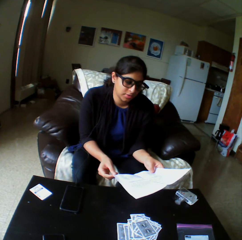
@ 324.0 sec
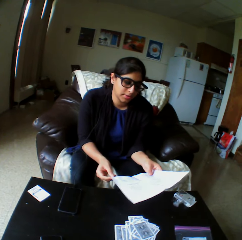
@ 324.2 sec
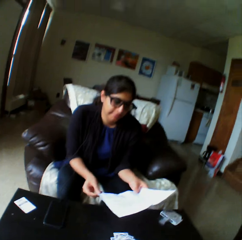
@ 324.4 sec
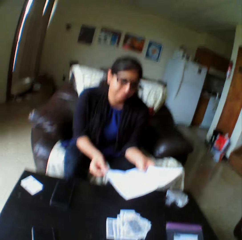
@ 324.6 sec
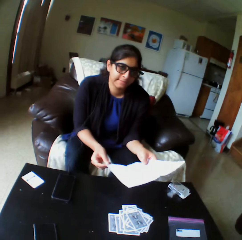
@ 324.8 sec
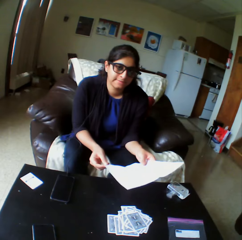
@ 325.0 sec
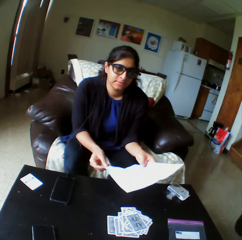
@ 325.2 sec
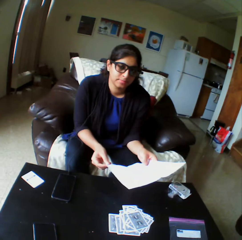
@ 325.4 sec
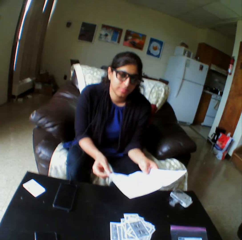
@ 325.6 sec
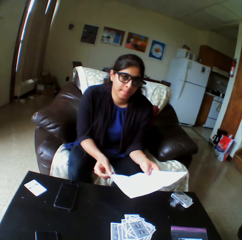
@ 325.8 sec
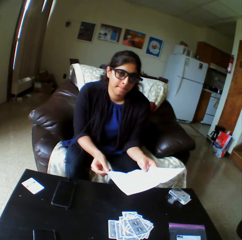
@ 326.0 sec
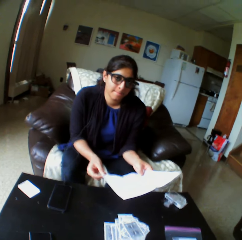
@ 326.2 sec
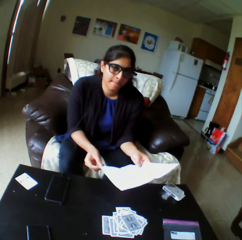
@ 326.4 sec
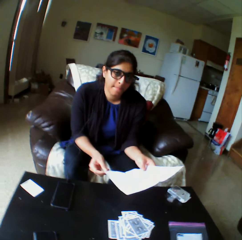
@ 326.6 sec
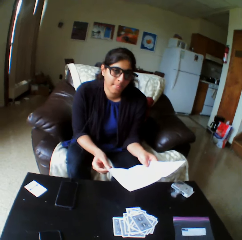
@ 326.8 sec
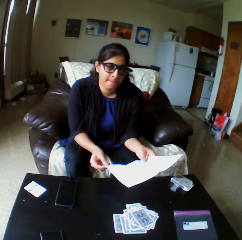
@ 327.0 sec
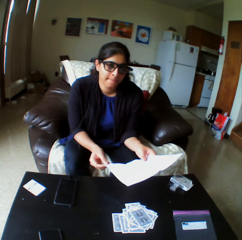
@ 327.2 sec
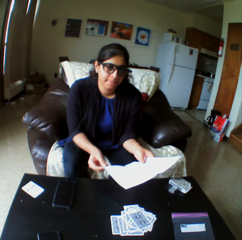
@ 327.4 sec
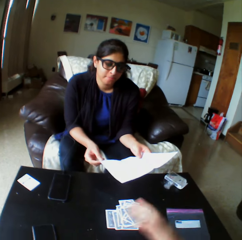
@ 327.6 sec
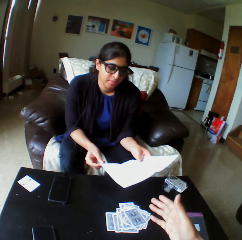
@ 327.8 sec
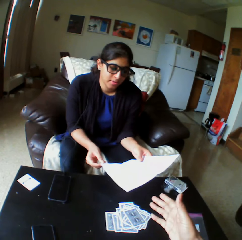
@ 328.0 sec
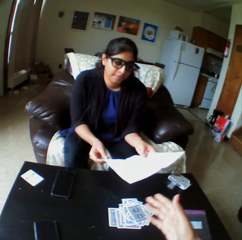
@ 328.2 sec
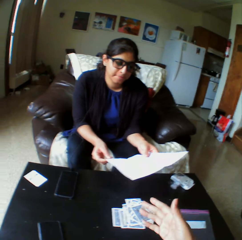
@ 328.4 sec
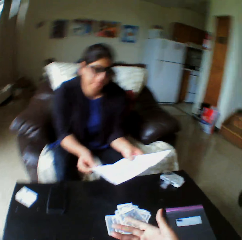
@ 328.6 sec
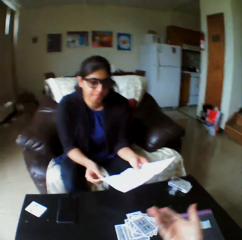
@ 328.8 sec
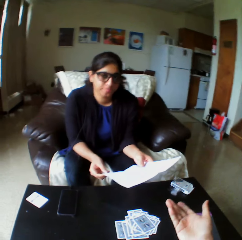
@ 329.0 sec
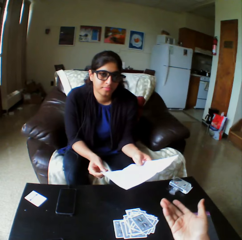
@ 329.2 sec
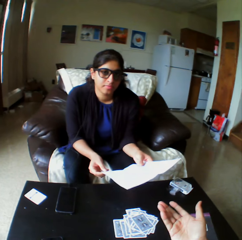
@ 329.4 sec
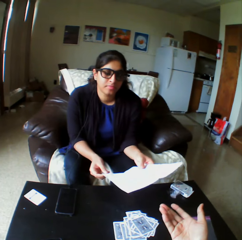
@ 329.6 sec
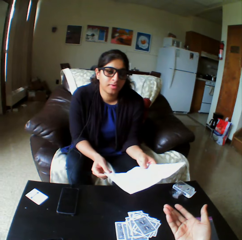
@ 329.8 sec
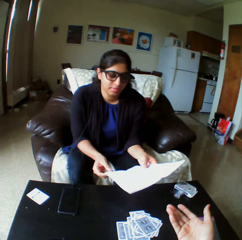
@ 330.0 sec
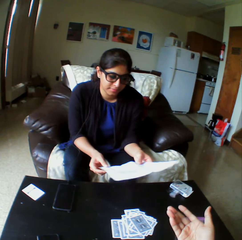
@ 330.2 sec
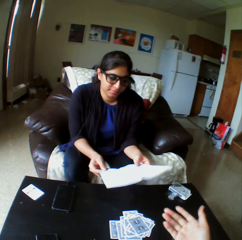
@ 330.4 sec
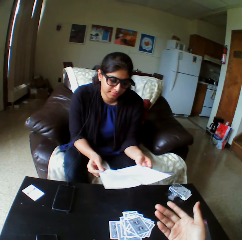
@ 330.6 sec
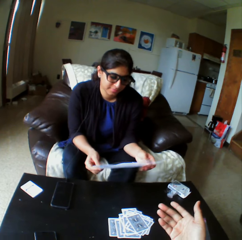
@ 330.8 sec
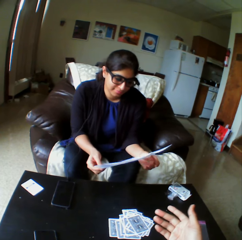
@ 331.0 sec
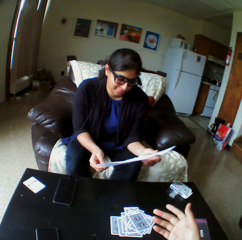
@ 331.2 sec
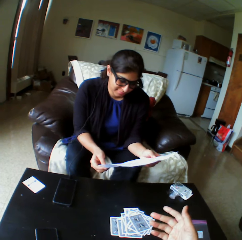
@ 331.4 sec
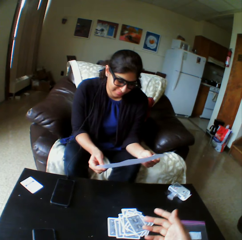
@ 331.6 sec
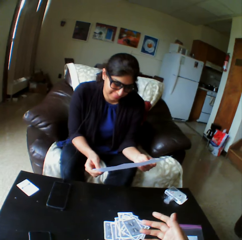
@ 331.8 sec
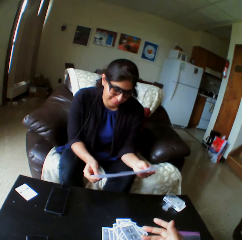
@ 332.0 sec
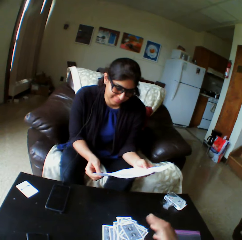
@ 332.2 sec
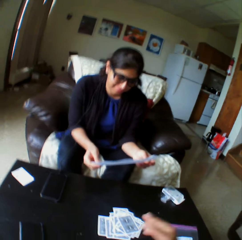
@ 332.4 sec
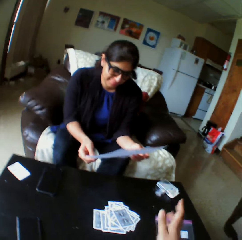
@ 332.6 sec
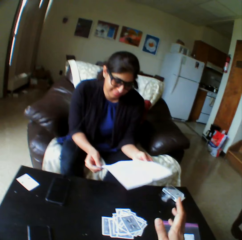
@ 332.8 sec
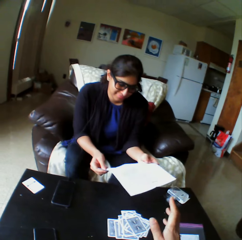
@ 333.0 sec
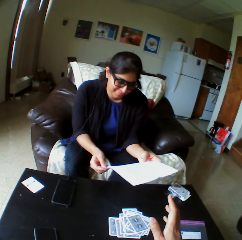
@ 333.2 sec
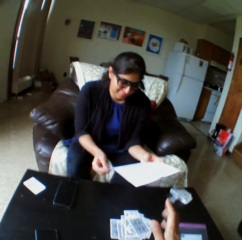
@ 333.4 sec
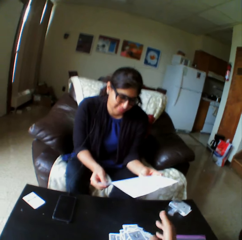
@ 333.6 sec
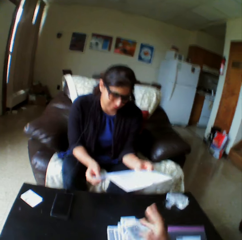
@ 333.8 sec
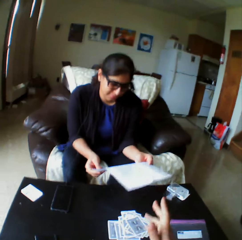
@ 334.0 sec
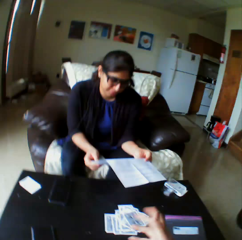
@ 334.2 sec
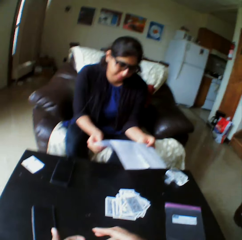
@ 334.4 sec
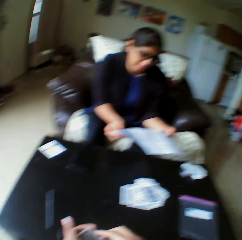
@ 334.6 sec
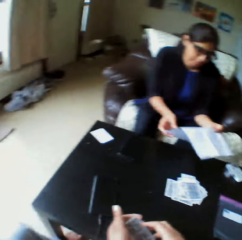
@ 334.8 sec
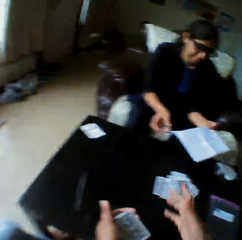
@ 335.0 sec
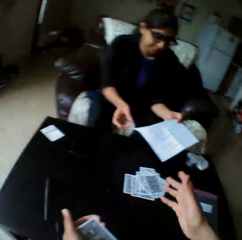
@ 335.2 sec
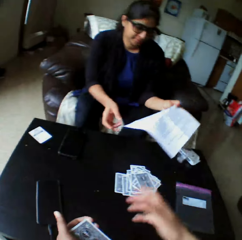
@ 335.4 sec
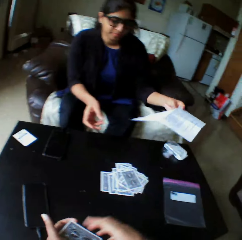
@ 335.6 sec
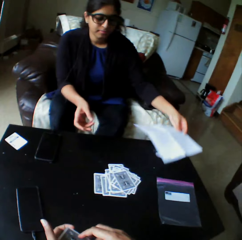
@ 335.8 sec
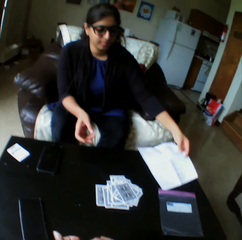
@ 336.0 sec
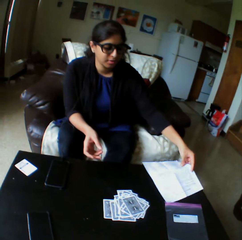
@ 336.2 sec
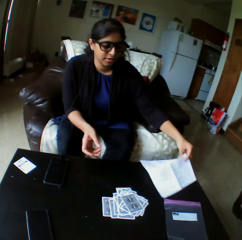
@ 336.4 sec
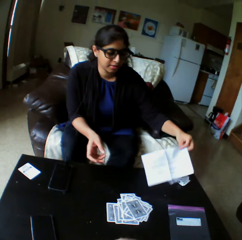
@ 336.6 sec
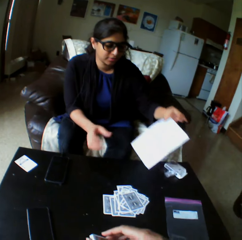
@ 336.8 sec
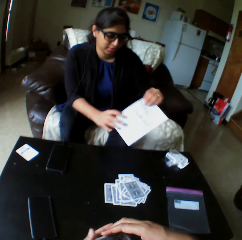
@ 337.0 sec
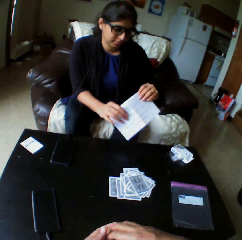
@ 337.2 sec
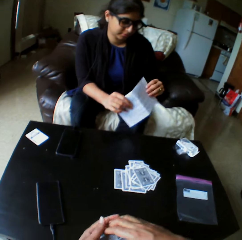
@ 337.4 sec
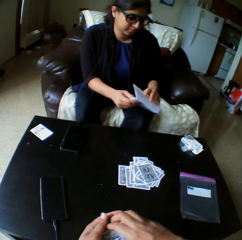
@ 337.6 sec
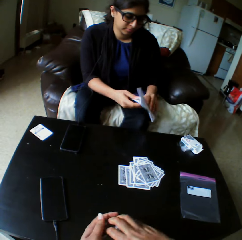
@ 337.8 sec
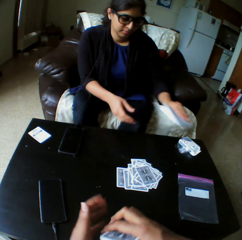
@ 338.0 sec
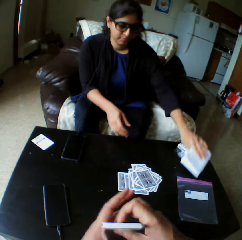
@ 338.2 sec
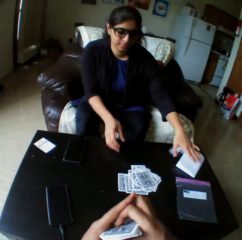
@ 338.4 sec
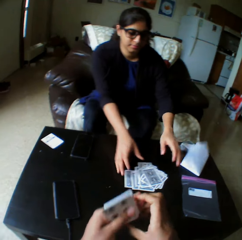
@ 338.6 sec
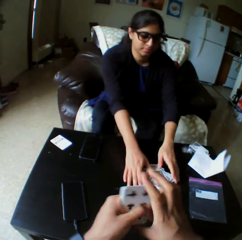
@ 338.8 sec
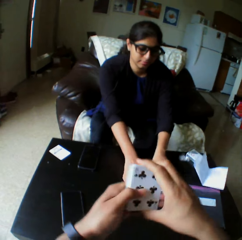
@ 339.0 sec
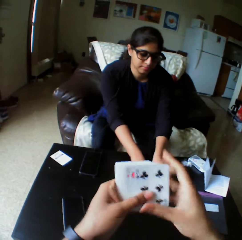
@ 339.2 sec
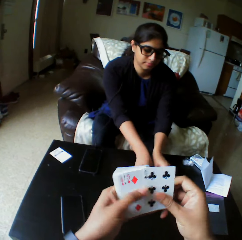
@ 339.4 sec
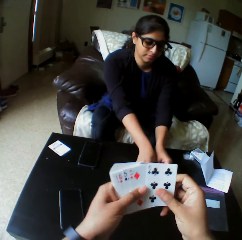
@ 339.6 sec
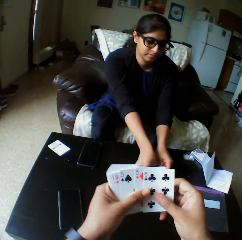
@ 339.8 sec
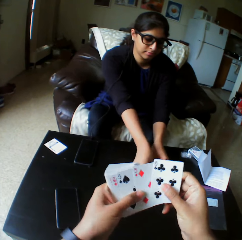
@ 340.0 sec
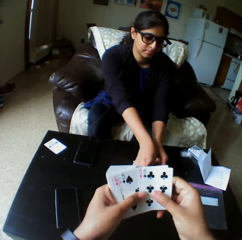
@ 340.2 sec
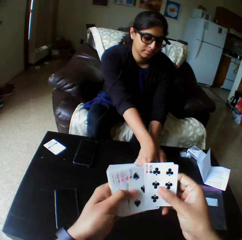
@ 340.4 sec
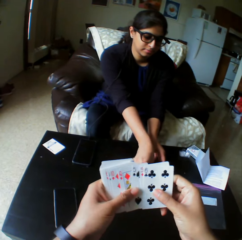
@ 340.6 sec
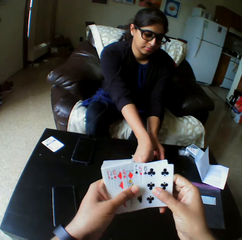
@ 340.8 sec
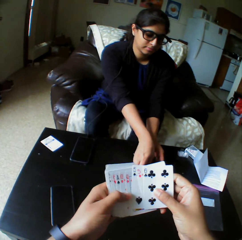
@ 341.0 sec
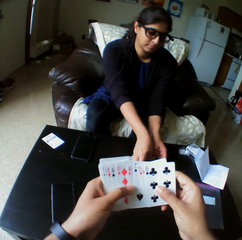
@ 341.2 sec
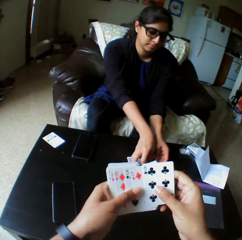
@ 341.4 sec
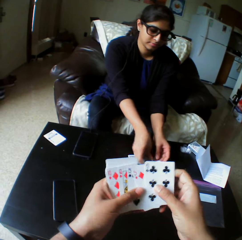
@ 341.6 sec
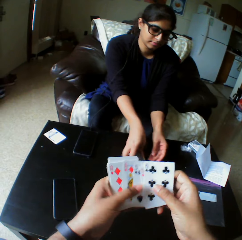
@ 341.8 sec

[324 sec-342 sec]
A lady nods her head. The camera wearer stretches his hand. The lady looks at the piece of paper. The camera wearer converses with the lady. The lady folds the piece of paper, puts down the piece of paper and takes the play cards. The camera wearer shuffles cards with both hands.

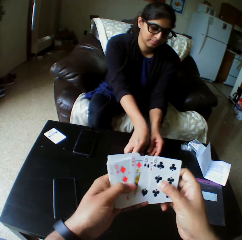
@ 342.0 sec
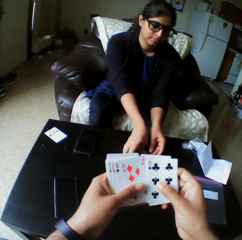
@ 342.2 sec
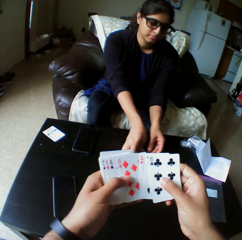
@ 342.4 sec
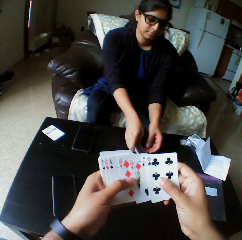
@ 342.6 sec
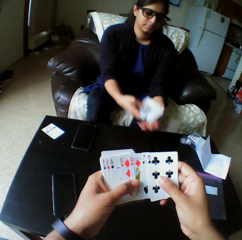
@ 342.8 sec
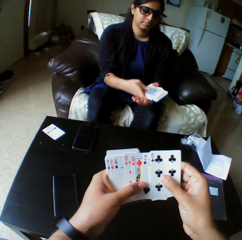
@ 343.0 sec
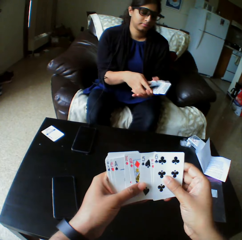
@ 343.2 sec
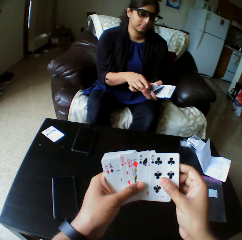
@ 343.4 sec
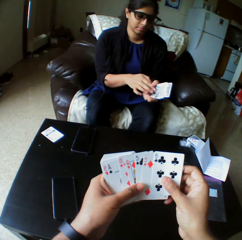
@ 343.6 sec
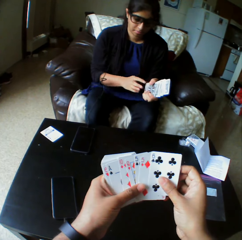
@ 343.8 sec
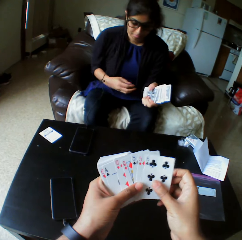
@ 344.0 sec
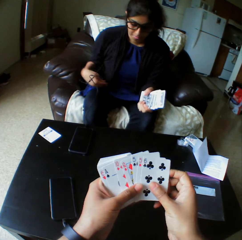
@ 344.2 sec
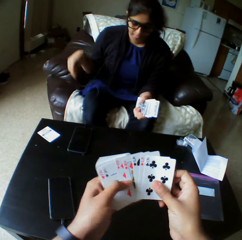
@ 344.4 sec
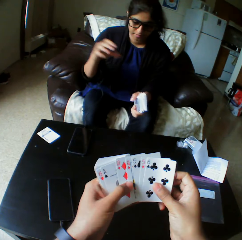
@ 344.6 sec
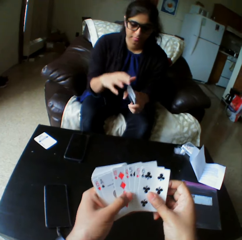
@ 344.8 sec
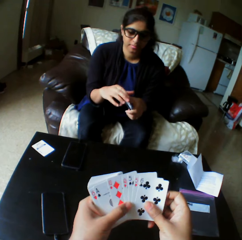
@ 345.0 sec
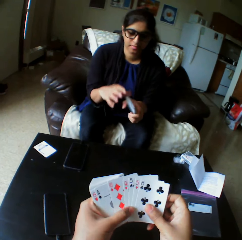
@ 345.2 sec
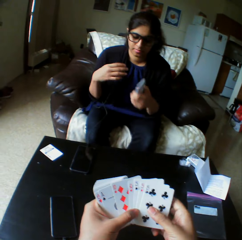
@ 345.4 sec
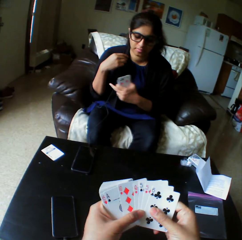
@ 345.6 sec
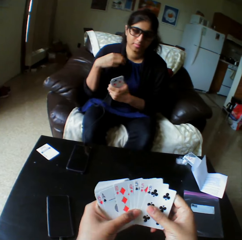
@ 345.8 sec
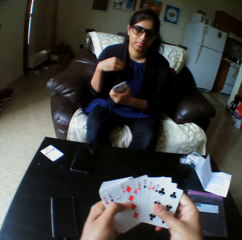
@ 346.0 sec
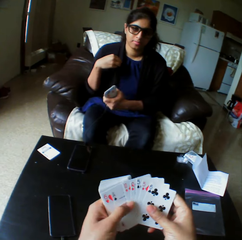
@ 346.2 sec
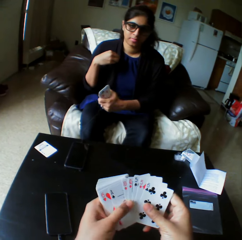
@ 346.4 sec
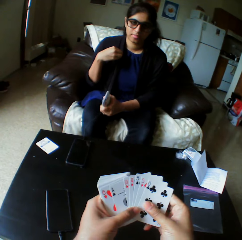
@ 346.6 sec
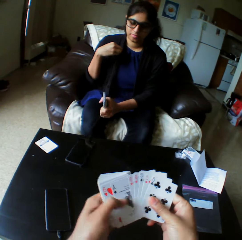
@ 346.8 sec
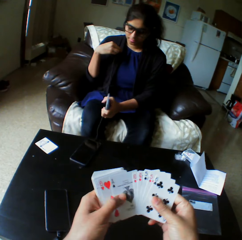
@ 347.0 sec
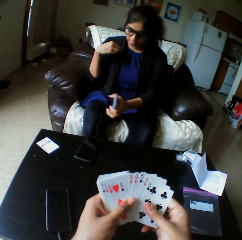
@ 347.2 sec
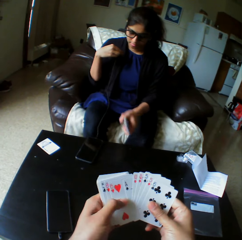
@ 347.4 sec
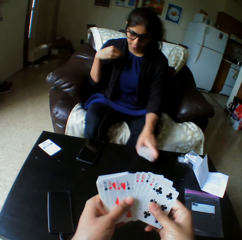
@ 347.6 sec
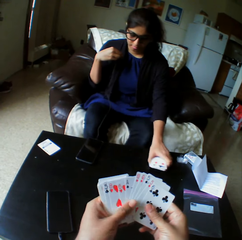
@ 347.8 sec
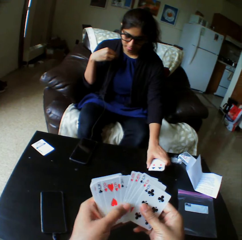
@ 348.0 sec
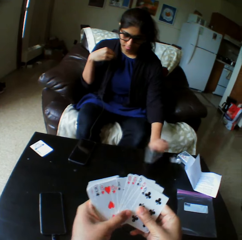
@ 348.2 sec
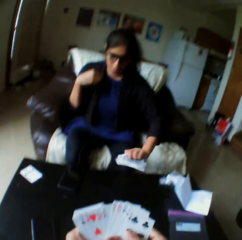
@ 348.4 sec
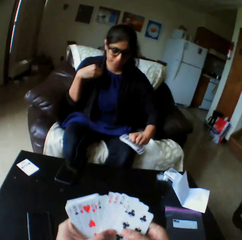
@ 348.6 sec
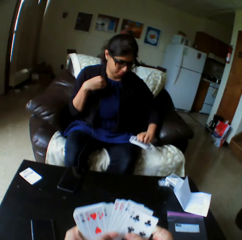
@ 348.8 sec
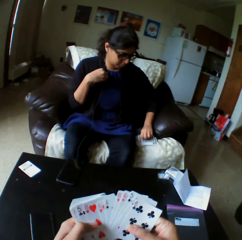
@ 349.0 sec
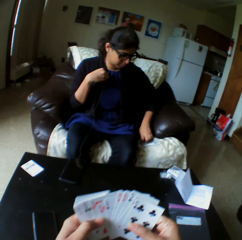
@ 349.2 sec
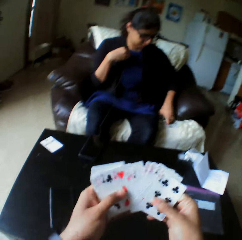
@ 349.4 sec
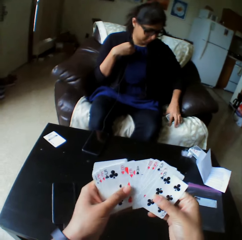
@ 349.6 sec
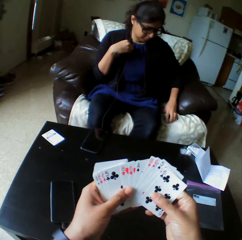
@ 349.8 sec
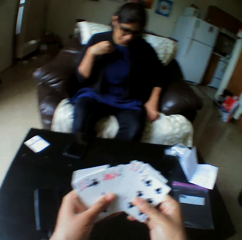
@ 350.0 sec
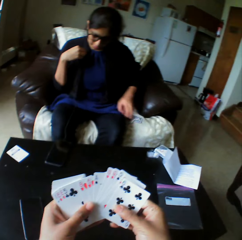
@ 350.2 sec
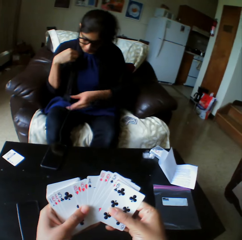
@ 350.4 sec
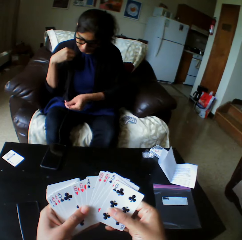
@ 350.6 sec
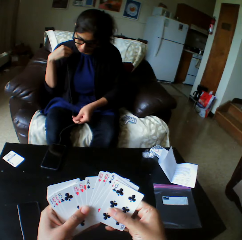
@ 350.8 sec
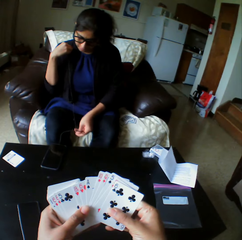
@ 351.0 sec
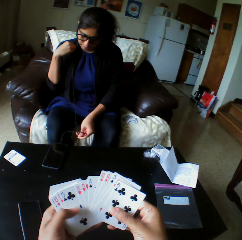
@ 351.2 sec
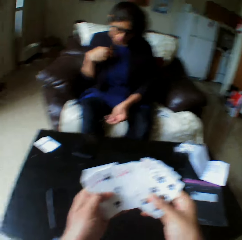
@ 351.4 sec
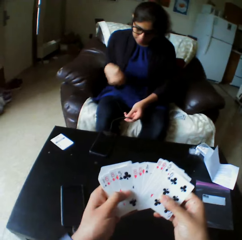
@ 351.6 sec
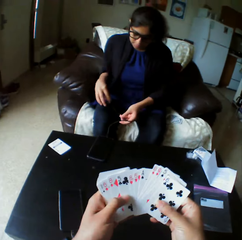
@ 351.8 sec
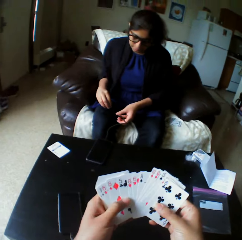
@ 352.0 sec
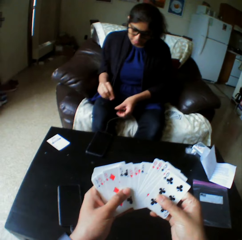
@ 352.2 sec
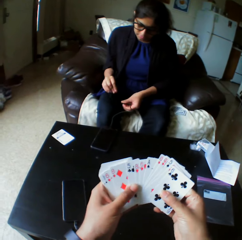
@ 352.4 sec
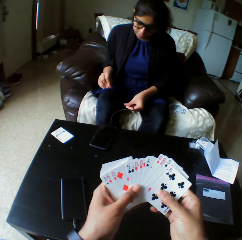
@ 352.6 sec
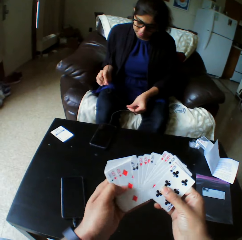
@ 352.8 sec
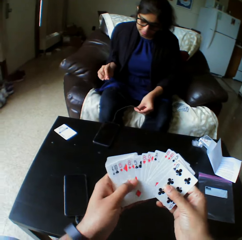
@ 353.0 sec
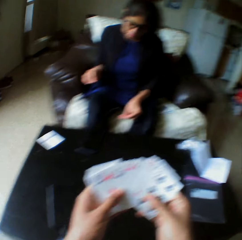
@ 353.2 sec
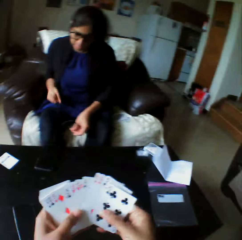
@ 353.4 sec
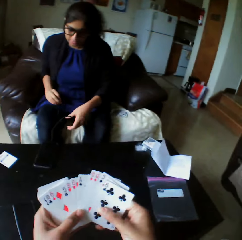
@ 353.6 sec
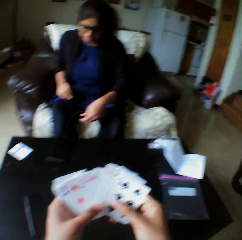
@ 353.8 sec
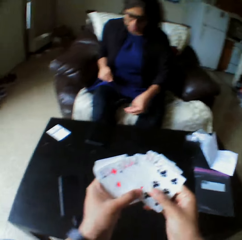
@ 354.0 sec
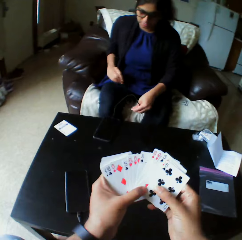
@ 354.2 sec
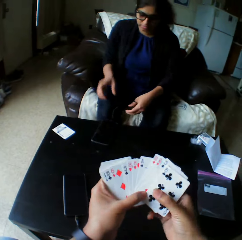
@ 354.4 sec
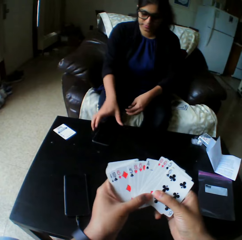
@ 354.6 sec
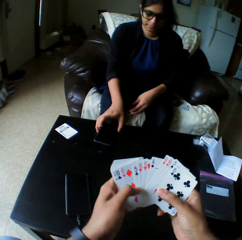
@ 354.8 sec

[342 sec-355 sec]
A lady picks cards with both hands. The camera wearer selects the play cards. The lady touches her earphones, puts down the play cards and takes the play cards. She drops the cards on the chair with her left hand, pulls the earphones and adjusts her top with both hands.
